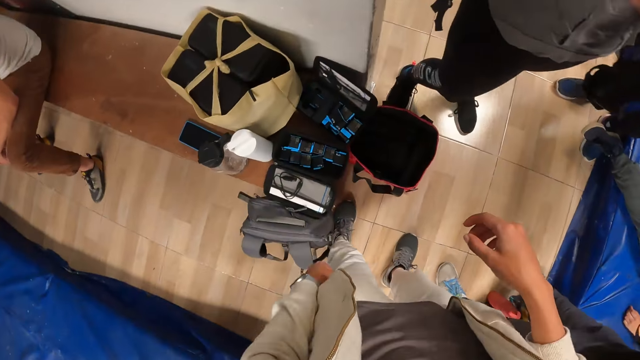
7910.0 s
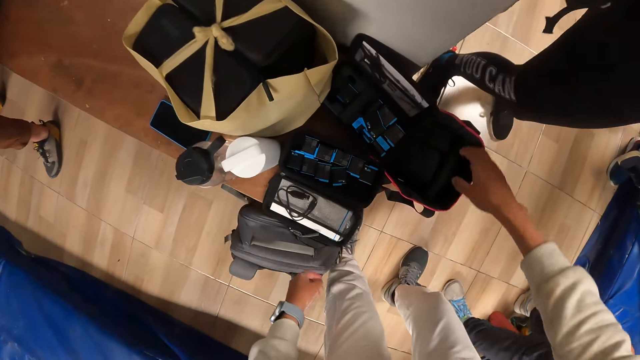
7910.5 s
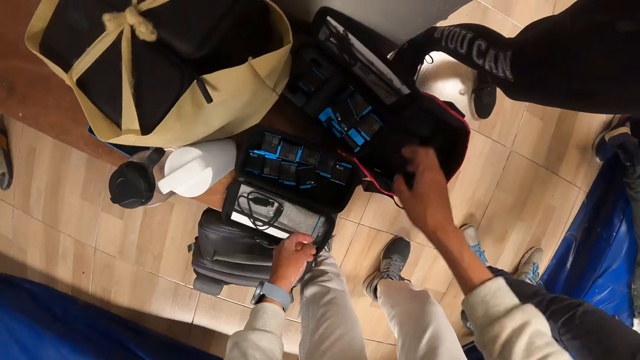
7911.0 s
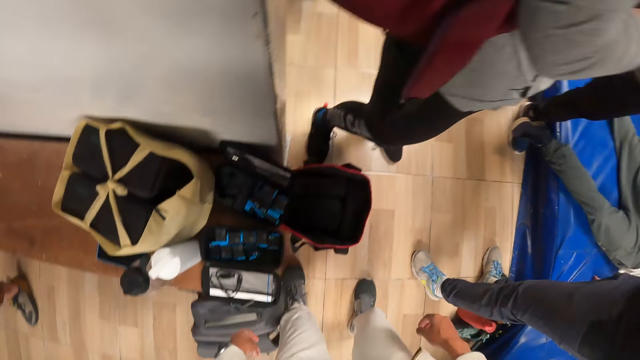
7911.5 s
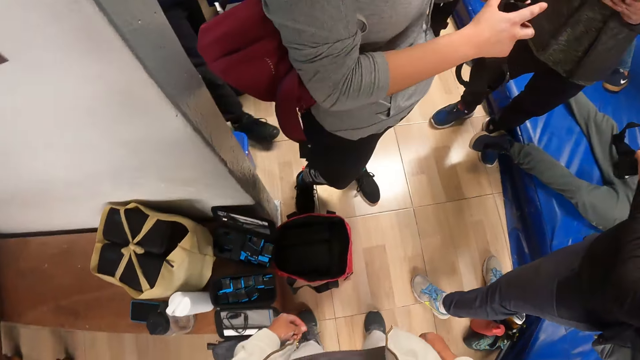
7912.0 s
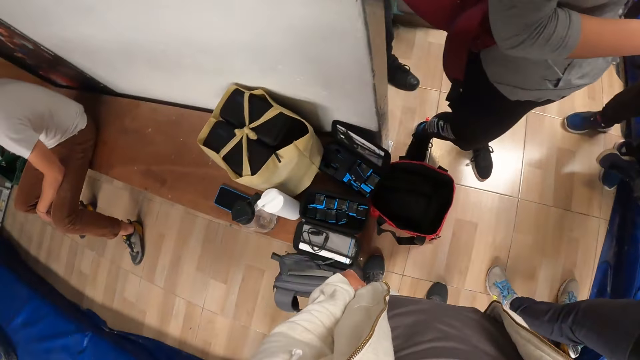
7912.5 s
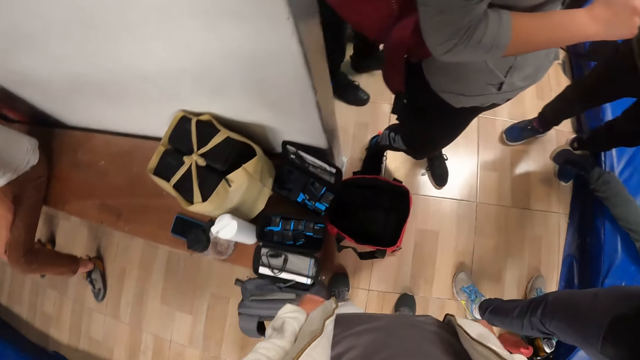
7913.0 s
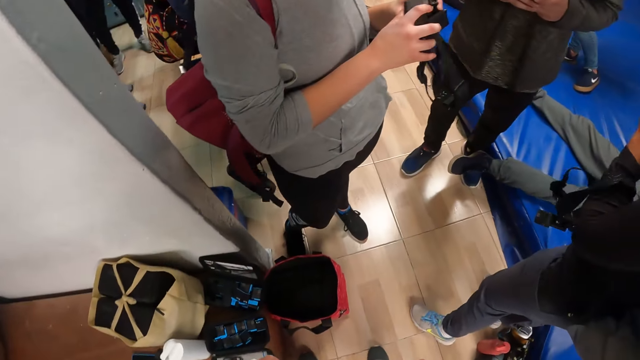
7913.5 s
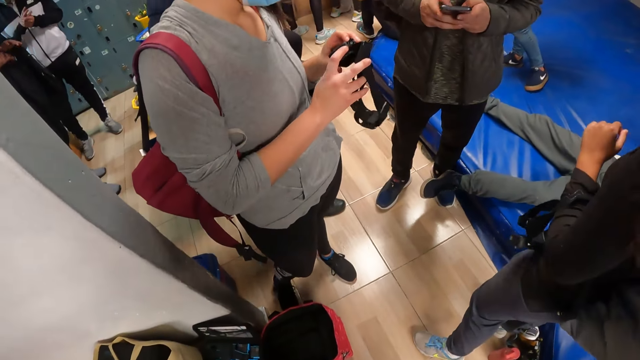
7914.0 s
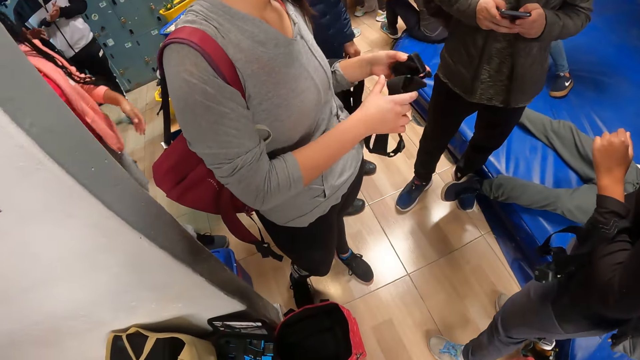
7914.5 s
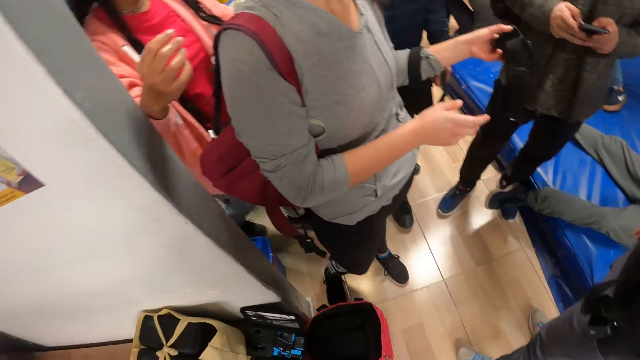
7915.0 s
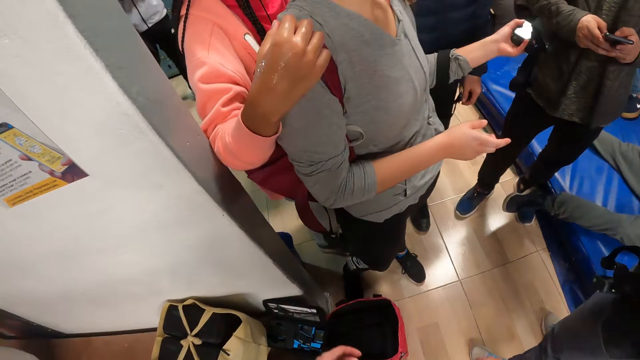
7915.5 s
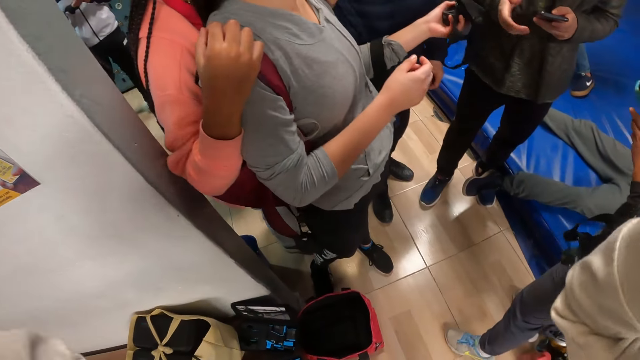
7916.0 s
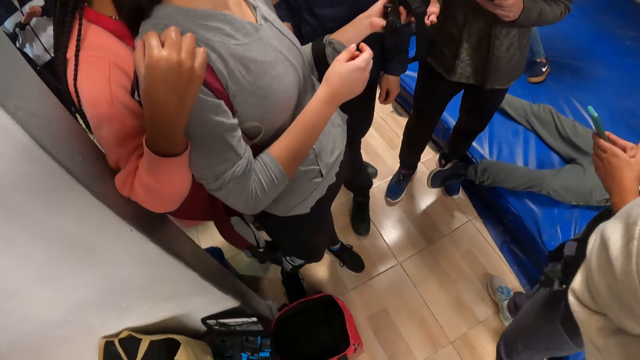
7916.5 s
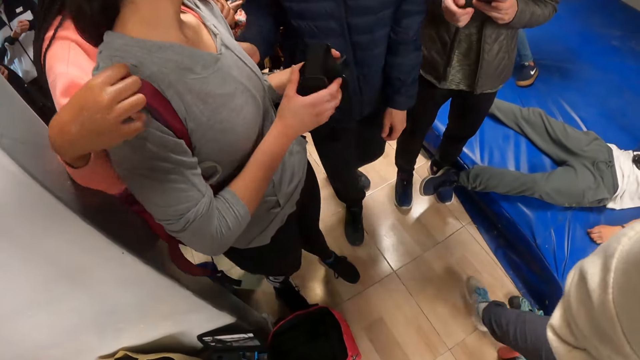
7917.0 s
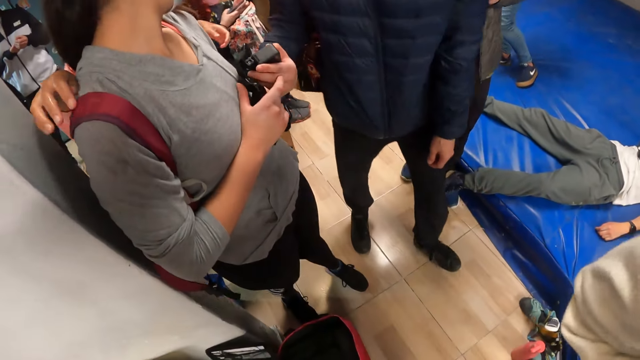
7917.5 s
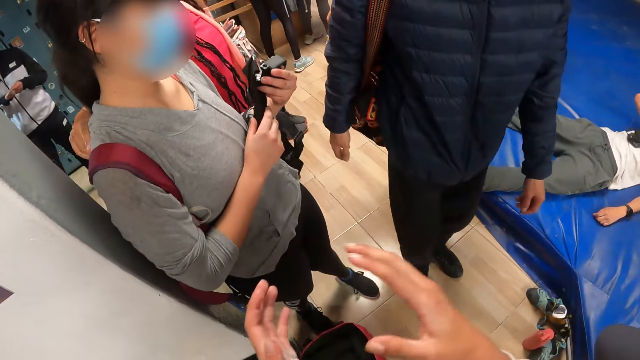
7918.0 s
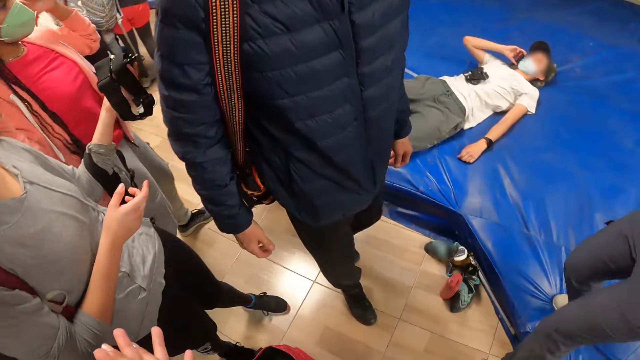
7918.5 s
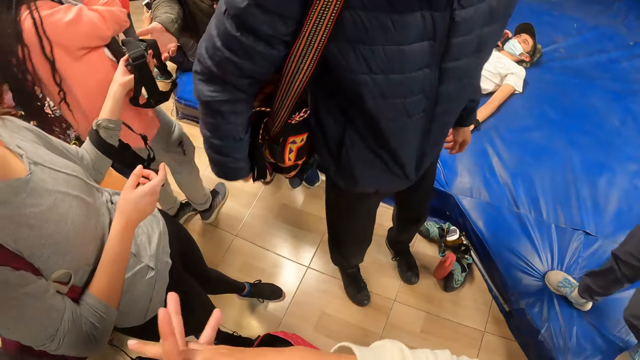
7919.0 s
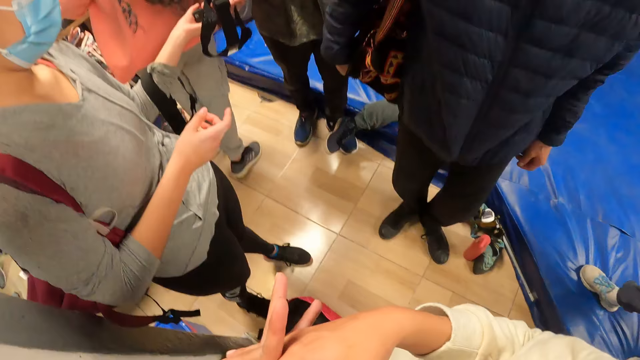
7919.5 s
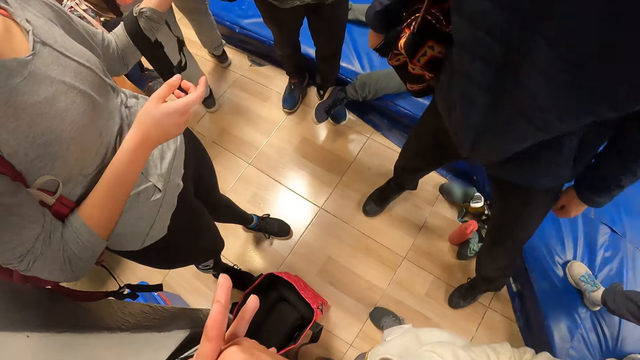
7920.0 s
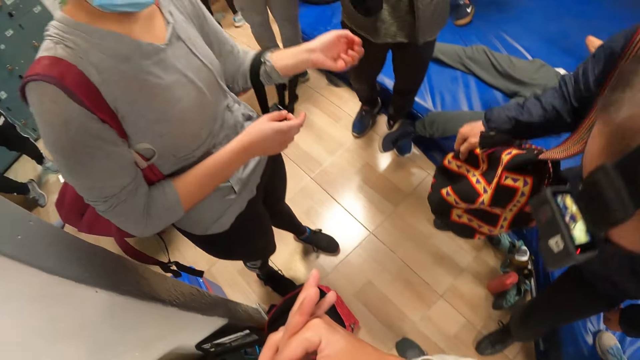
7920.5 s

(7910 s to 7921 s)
The camera wearer looks around the room. A woman passes the head camera to a man with her left hand. The camera wearer adjusts the camera. The woman passes the head camera to the man with her left hand again.

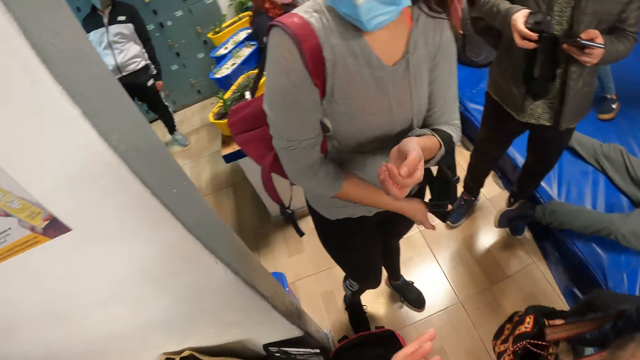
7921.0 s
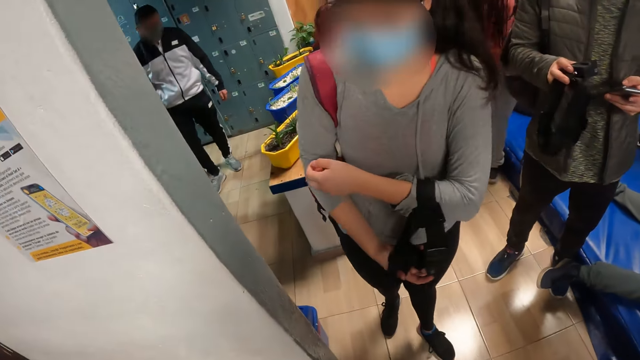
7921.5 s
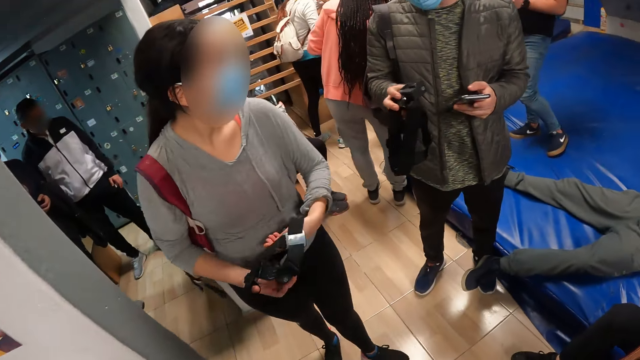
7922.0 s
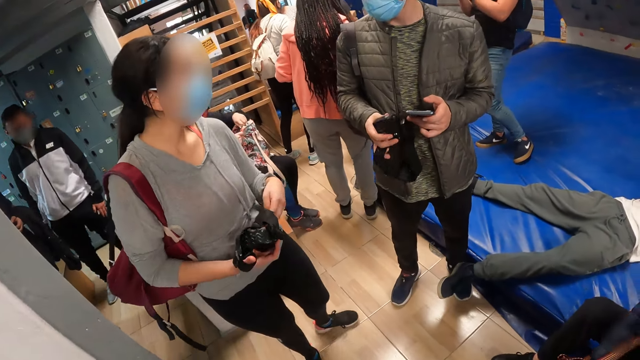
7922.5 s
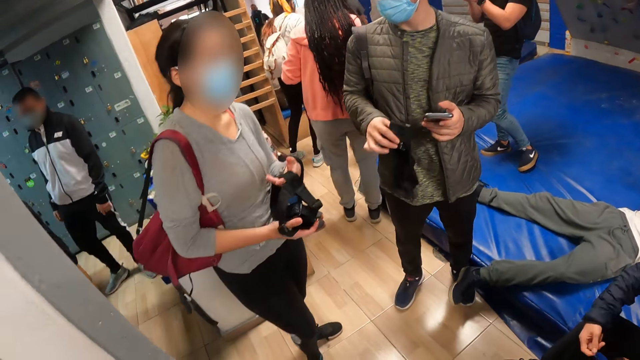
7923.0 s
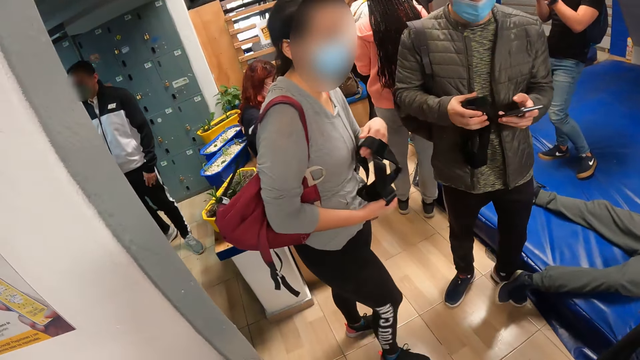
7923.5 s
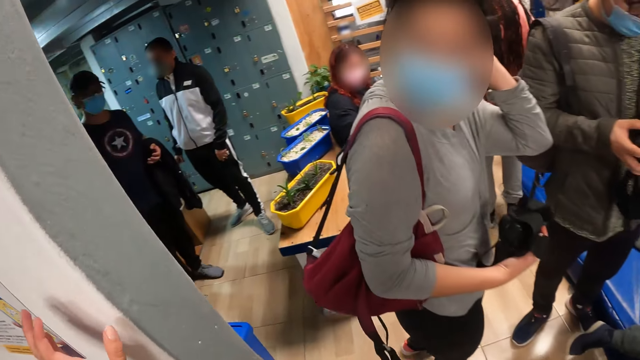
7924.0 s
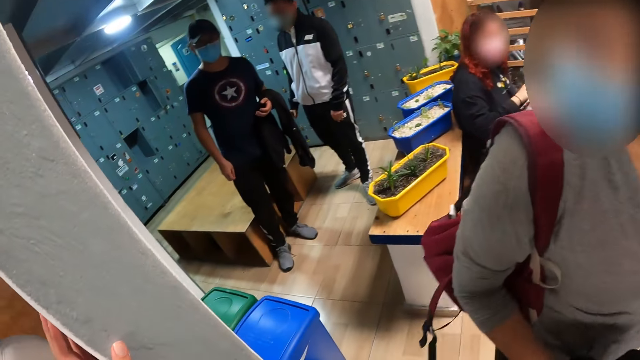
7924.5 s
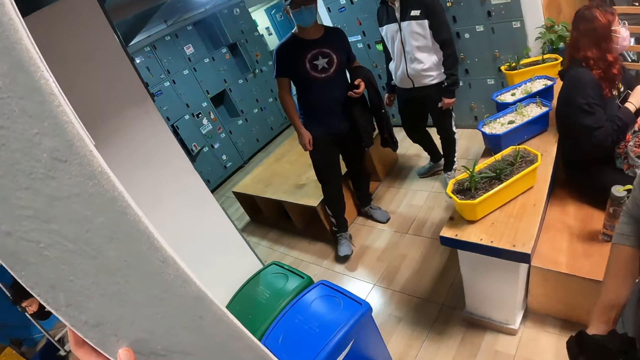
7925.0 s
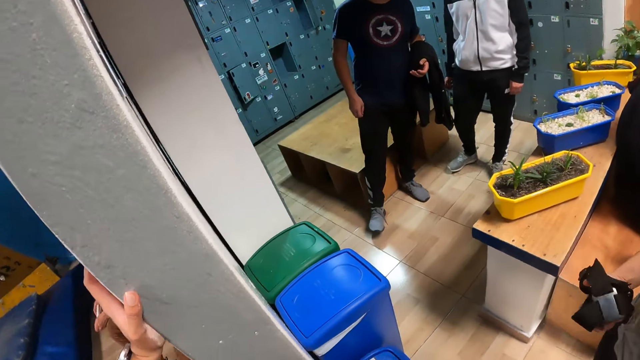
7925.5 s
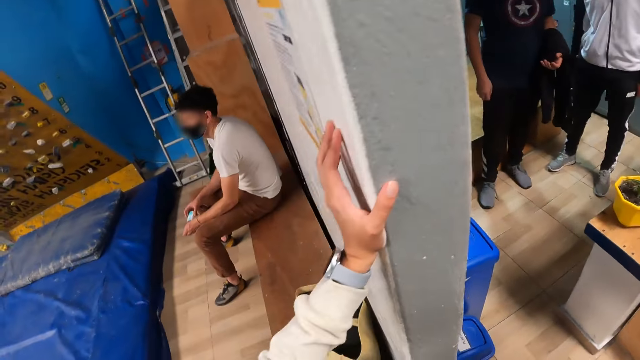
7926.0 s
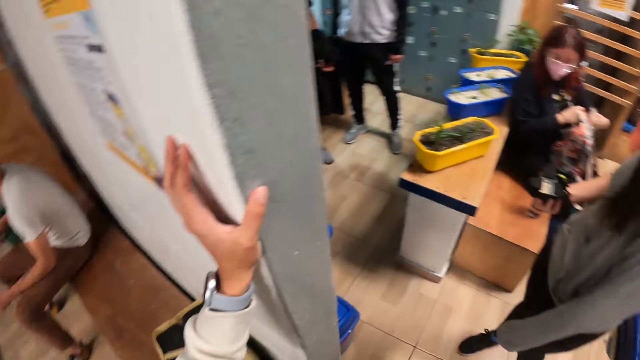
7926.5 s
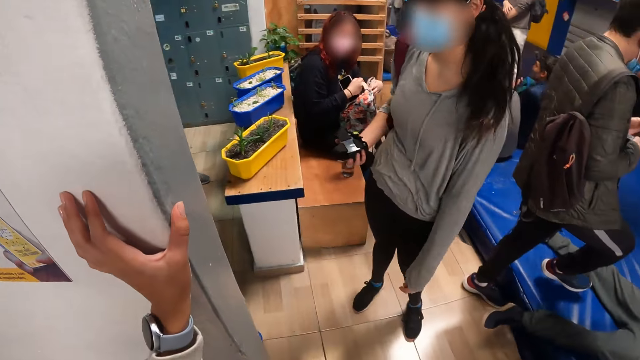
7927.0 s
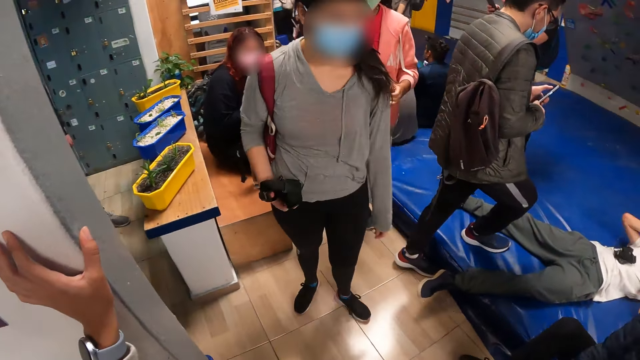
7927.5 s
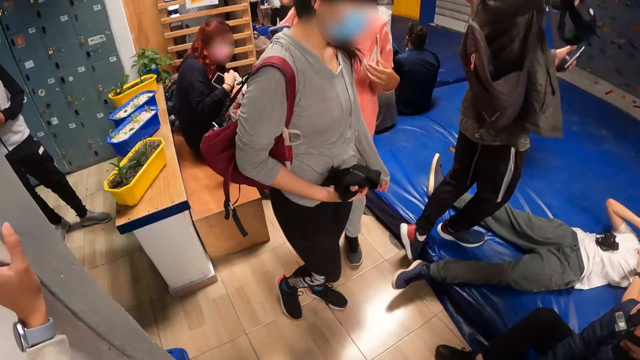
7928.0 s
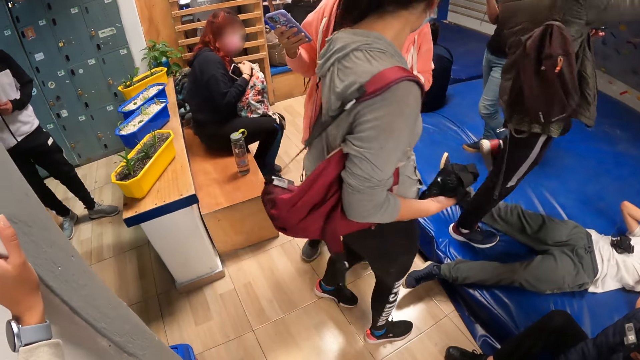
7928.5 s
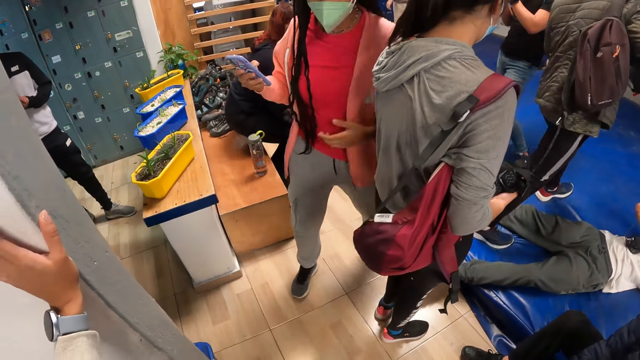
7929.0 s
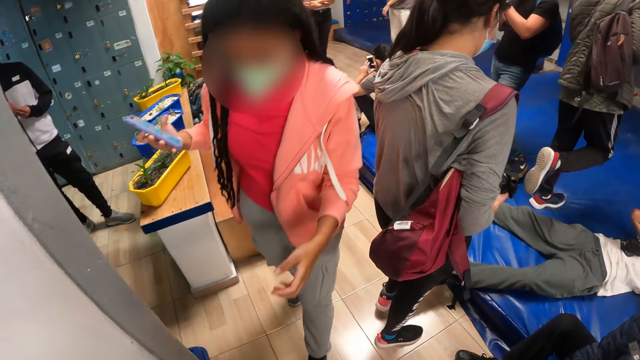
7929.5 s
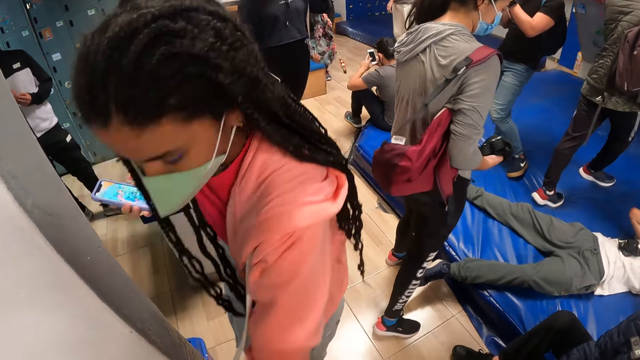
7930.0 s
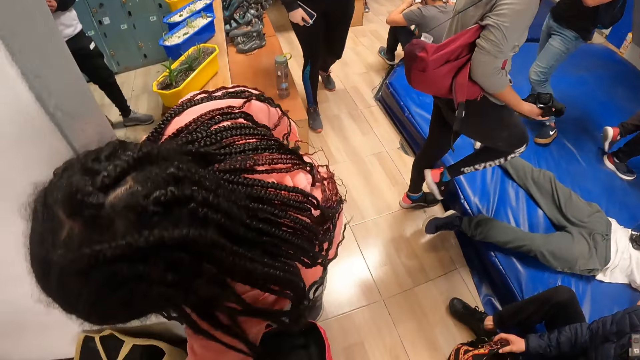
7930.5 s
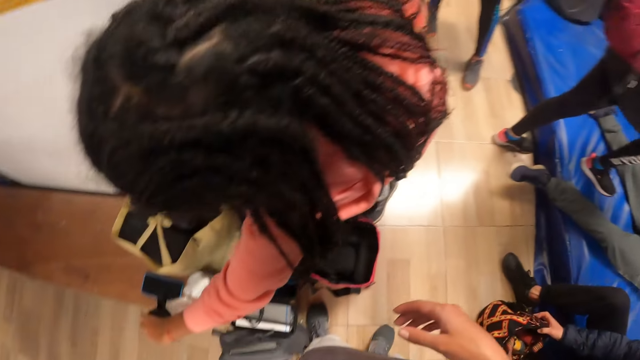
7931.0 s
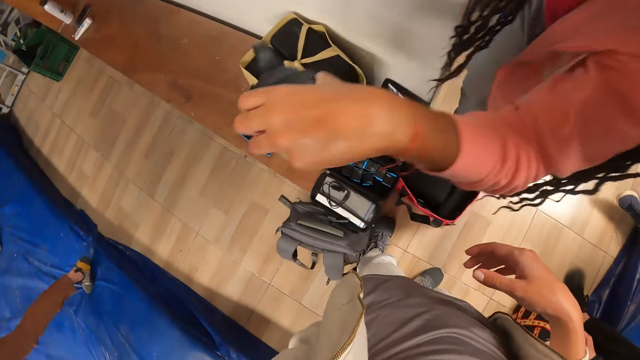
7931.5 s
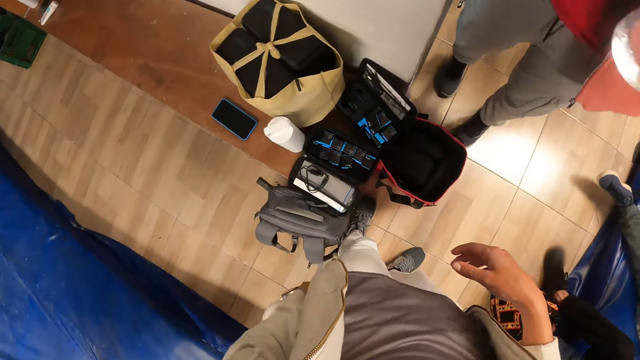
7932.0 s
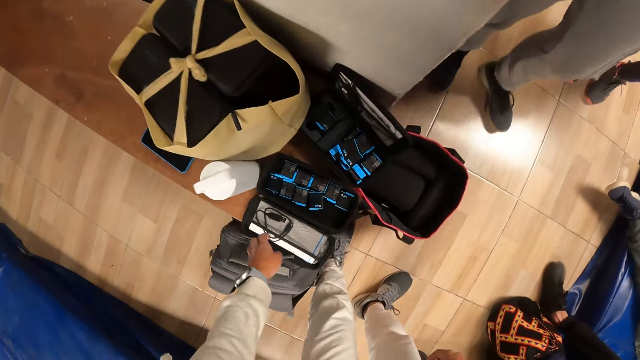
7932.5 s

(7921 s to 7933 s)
A woman holds a camera hanging from her left arm with her right hand. The camera wearer looks around the room. The woman pats her hair with her left hand. The camera wearer holds themselves on the wall. Another woman picks up a bottle of water on the bench with her left hand.
